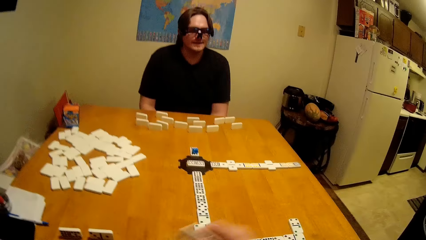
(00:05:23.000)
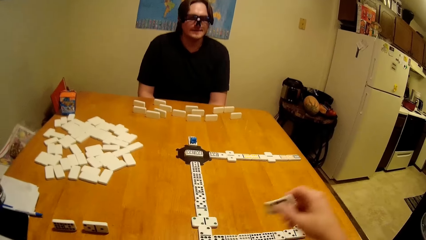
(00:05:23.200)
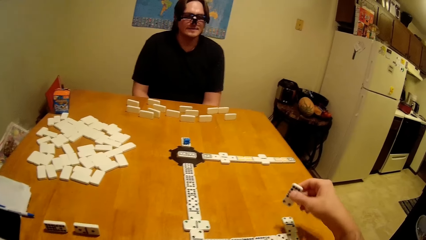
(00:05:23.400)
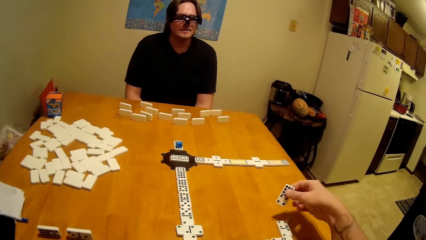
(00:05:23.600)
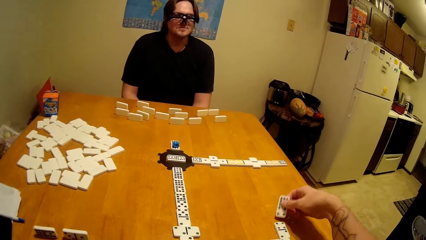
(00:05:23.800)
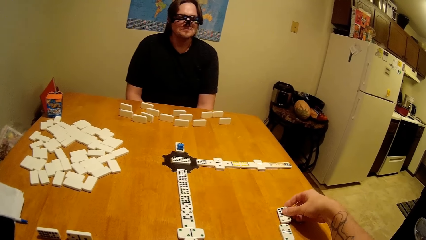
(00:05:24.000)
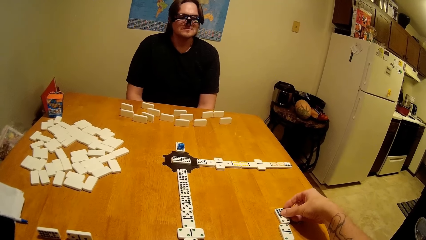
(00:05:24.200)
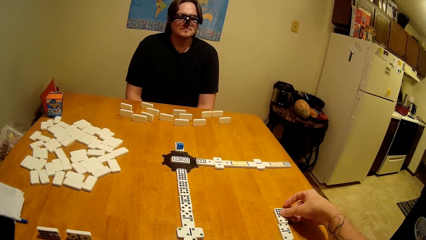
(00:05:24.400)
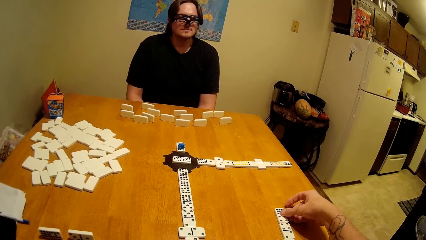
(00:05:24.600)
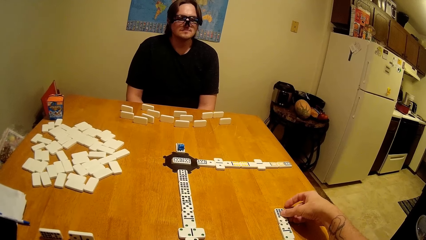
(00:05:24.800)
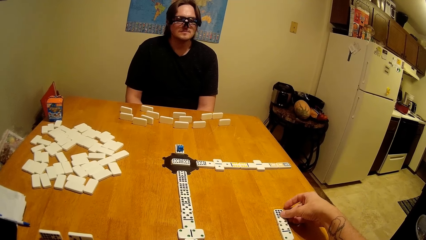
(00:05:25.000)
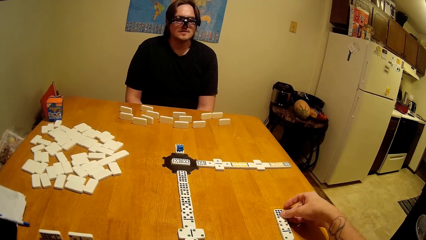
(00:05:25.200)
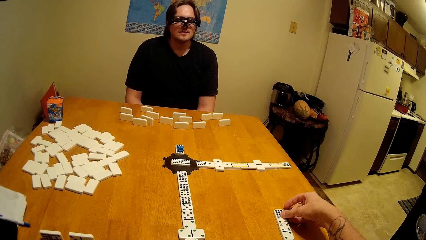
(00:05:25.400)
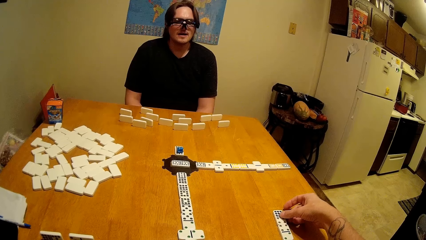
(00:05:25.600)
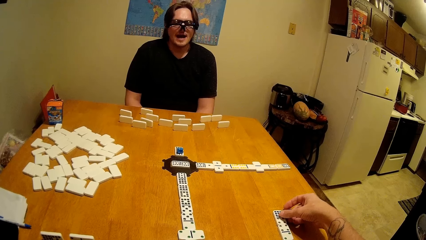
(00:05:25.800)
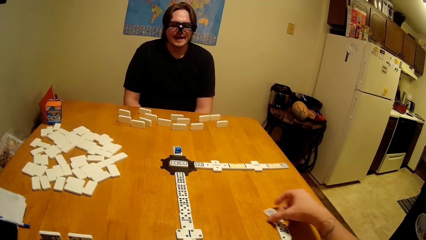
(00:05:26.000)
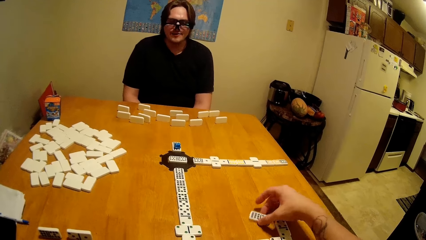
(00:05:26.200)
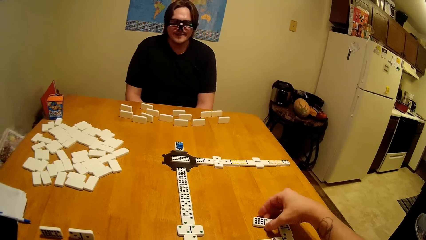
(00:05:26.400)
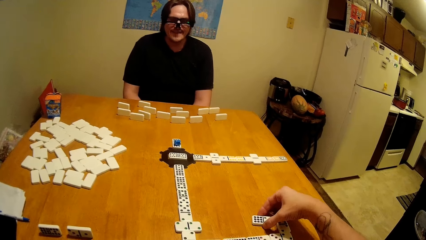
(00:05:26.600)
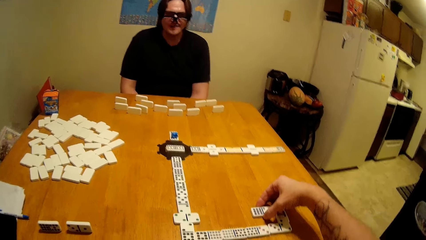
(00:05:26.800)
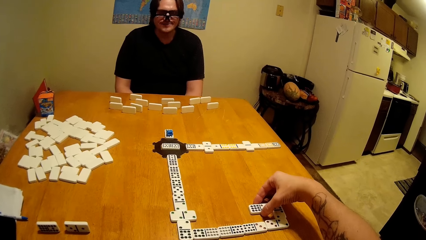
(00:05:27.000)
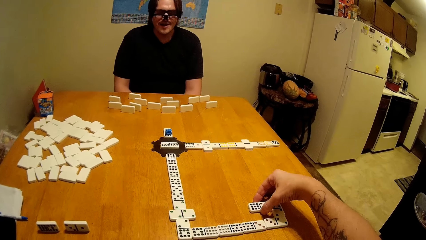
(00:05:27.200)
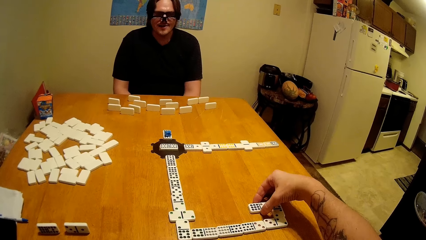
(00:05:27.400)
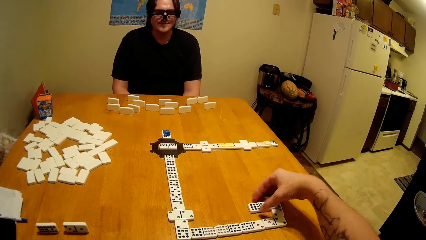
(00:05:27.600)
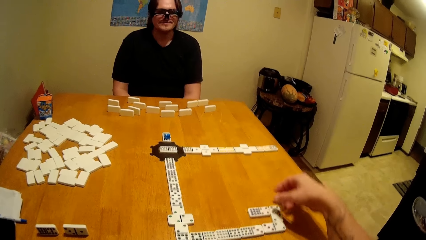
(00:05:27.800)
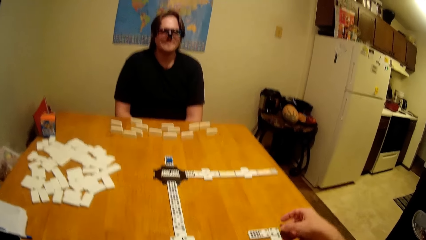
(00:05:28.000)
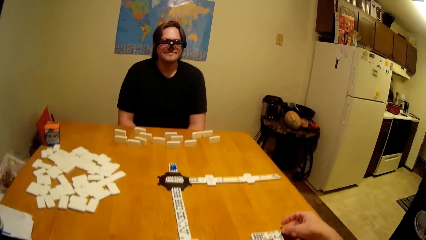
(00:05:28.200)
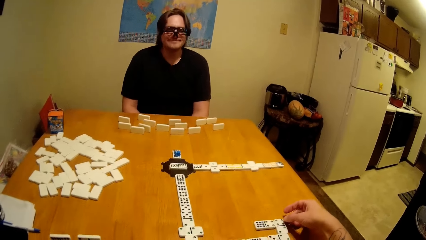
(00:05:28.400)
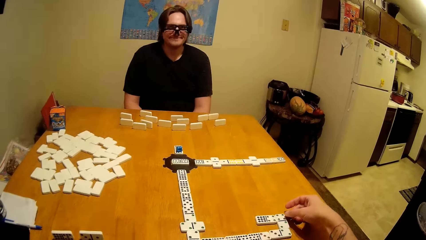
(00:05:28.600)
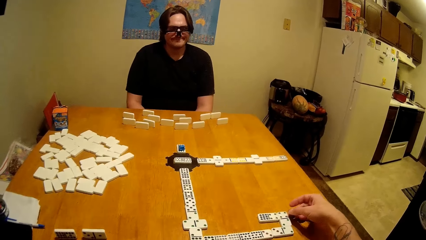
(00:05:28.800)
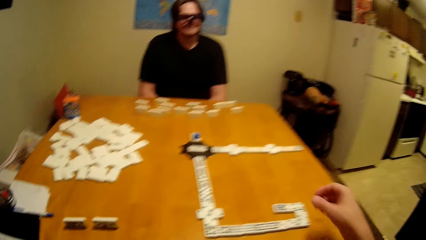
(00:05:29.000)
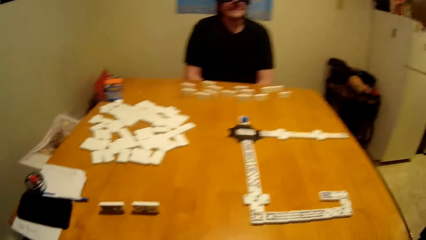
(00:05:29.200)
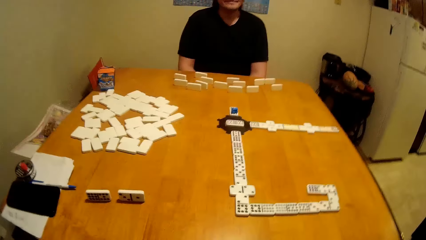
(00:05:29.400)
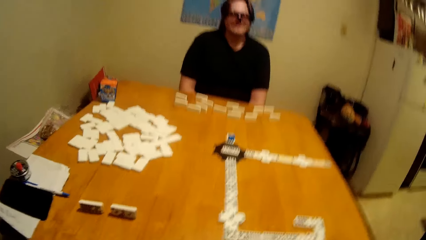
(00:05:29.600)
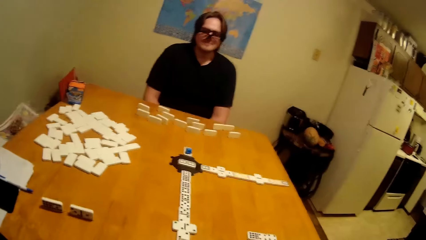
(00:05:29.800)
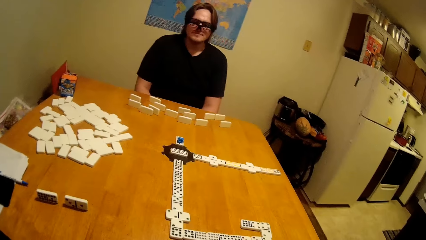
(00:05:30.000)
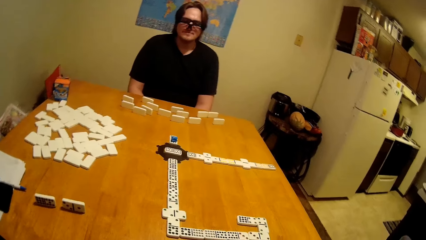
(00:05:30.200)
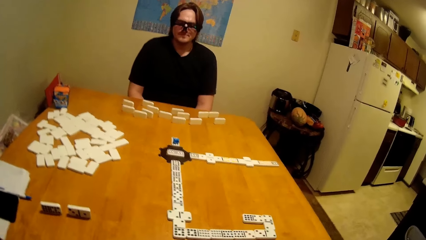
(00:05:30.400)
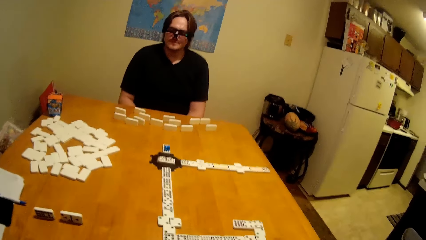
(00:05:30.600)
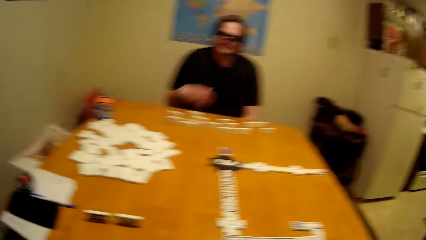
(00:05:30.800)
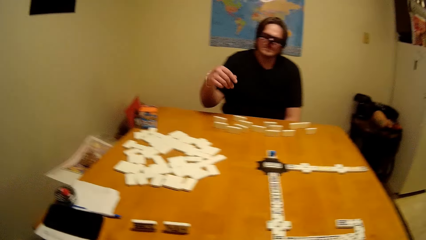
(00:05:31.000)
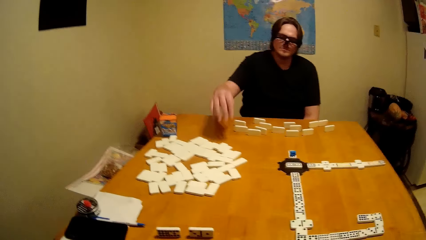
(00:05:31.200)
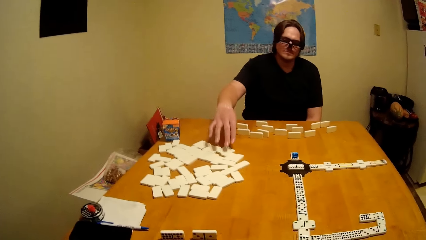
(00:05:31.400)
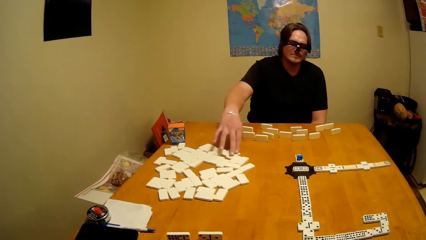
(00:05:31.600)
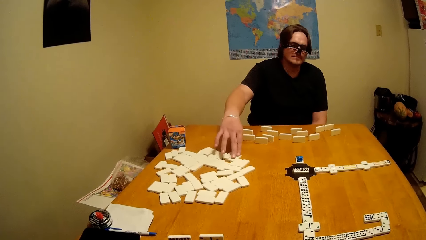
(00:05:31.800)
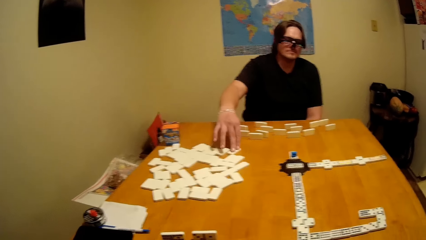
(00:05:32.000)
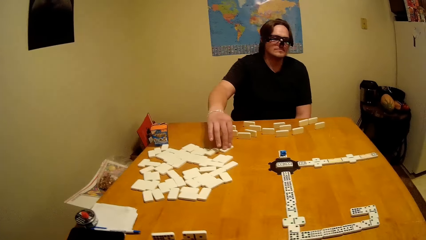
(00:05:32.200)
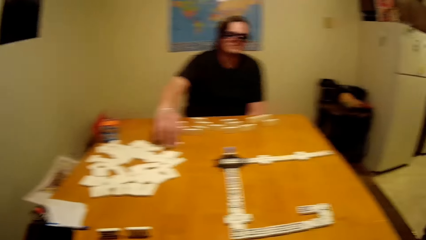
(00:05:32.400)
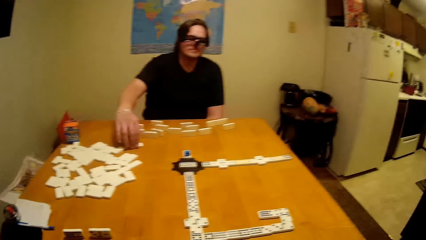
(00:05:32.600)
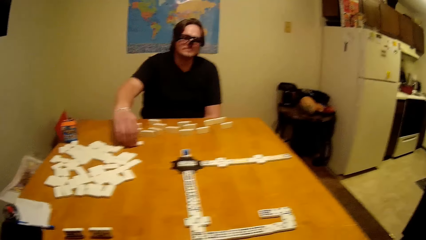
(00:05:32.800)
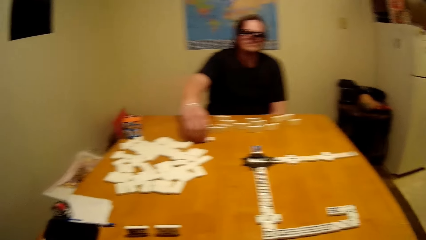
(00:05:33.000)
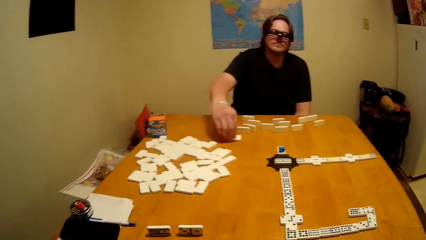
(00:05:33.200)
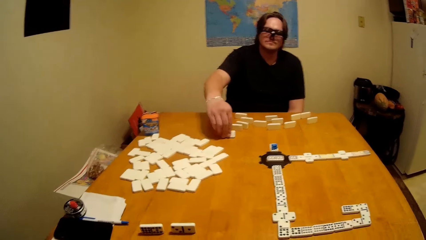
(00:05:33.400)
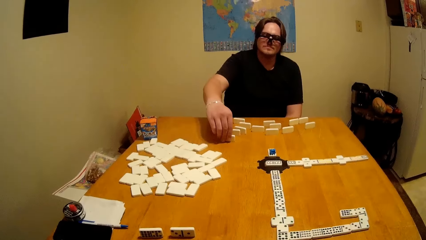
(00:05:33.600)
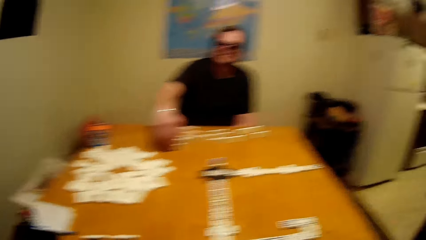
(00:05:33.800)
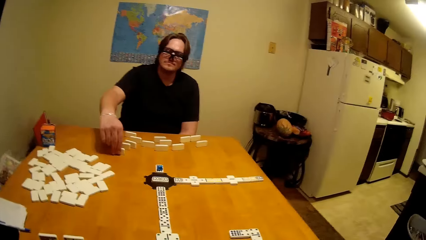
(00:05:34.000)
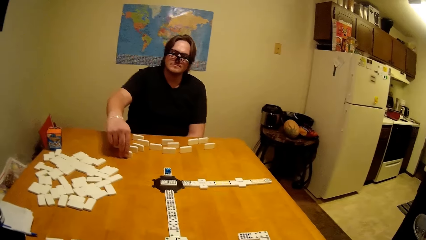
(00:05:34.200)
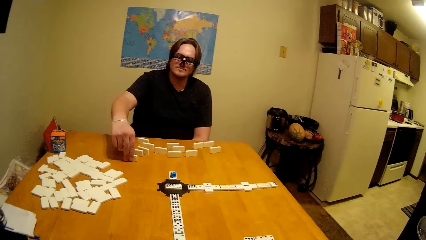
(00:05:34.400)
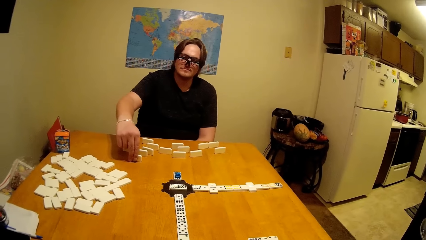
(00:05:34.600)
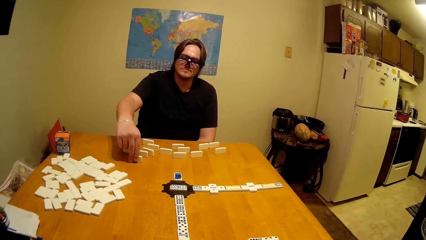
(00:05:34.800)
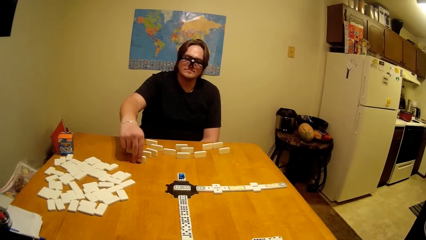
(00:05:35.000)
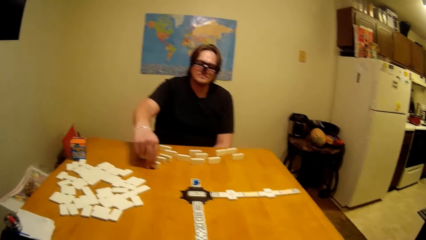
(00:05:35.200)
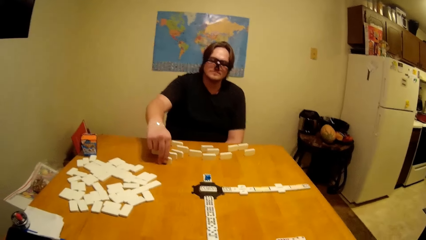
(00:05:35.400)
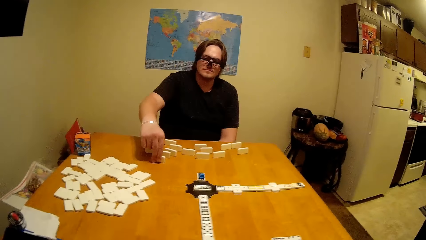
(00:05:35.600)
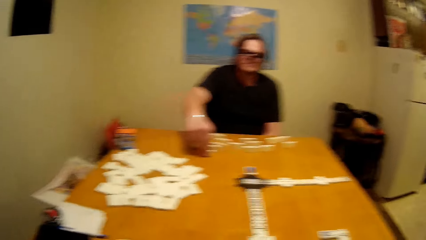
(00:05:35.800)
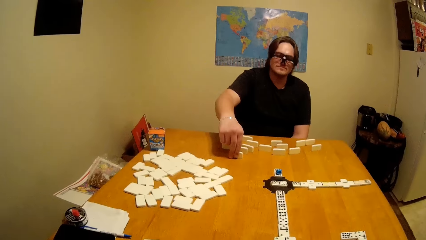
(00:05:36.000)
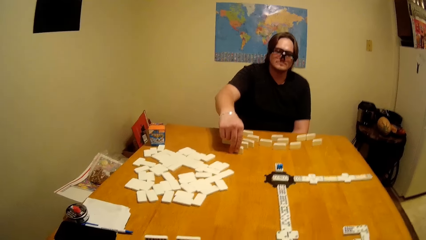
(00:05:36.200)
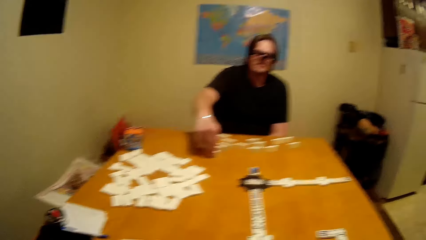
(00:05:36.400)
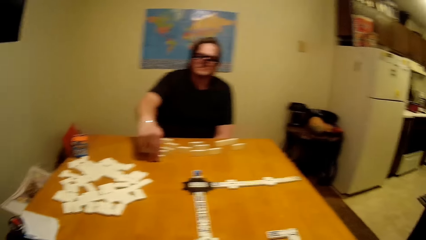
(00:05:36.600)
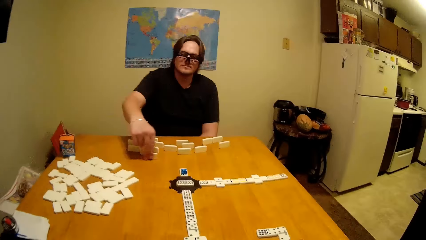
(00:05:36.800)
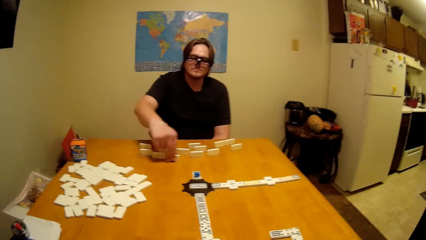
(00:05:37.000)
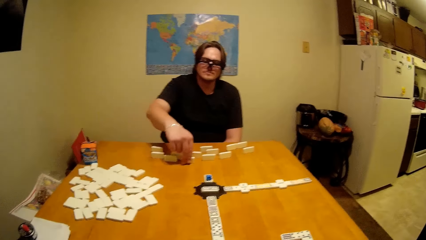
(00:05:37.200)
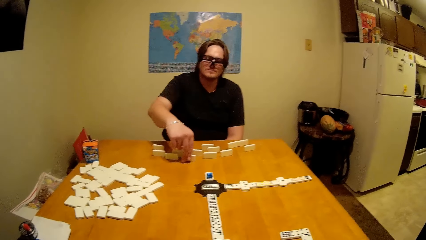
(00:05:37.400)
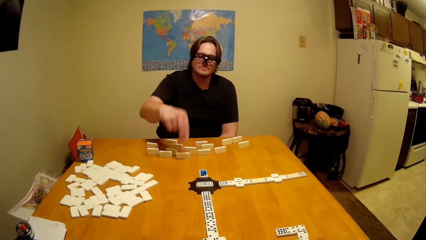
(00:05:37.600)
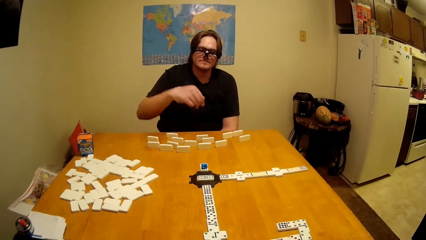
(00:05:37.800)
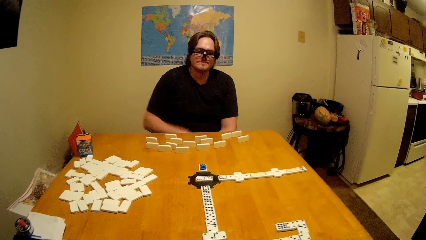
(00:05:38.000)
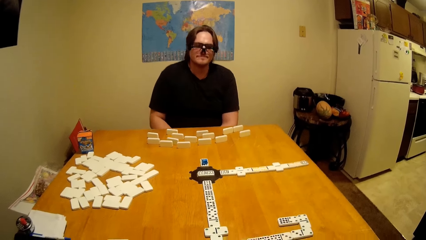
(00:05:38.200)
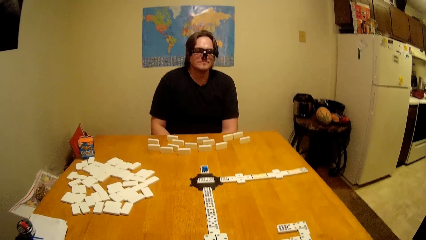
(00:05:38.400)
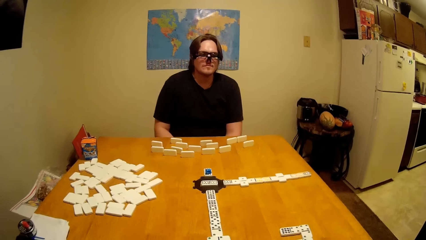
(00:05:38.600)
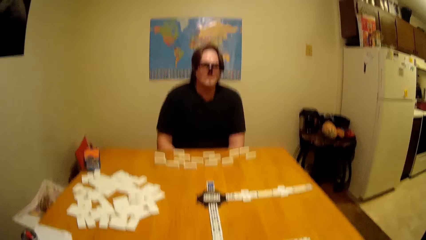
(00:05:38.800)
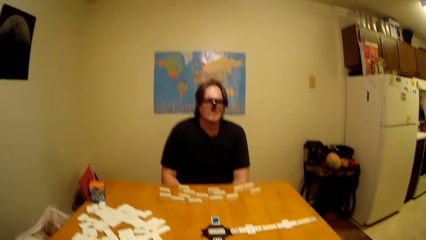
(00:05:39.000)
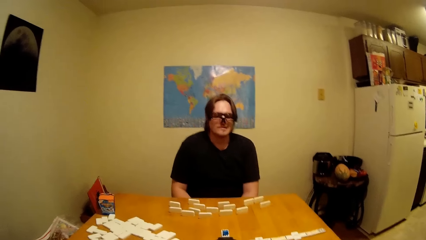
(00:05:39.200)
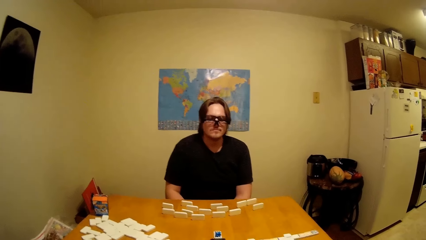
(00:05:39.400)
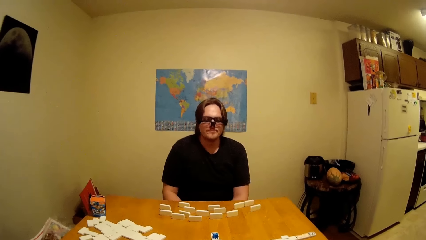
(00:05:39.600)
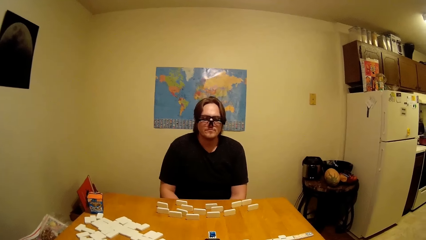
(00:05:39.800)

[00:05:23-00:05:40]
The camera wearer places a dice on the table. They arrange the dice on the table. A man picks the dice on the table. The man moves the dice on the table. The man arranges the dice on the table.
